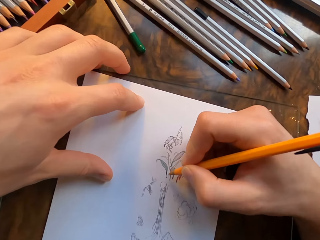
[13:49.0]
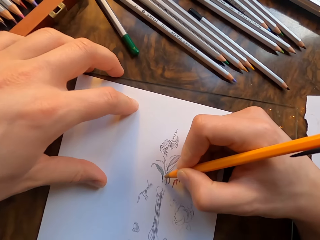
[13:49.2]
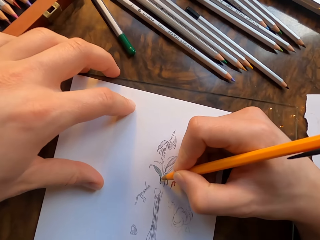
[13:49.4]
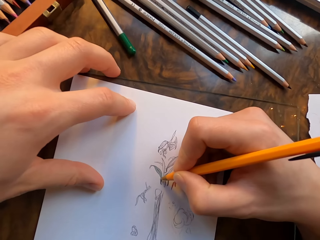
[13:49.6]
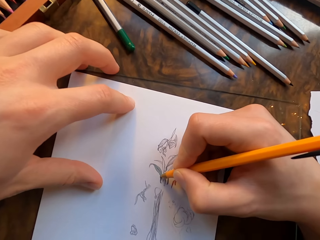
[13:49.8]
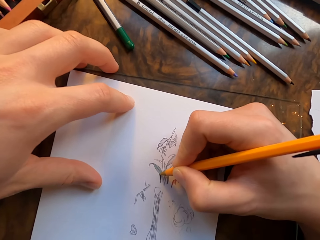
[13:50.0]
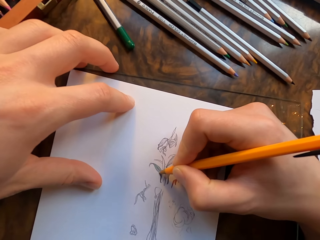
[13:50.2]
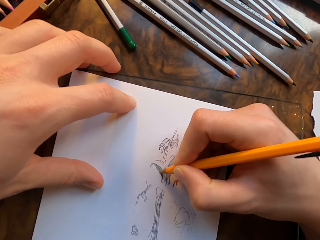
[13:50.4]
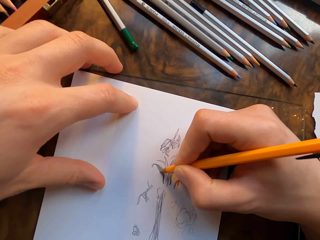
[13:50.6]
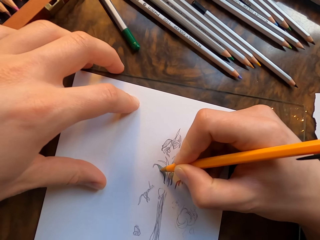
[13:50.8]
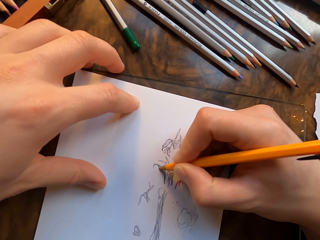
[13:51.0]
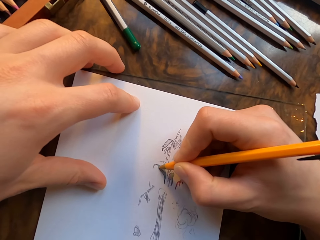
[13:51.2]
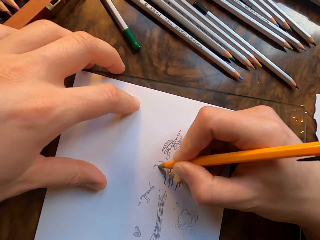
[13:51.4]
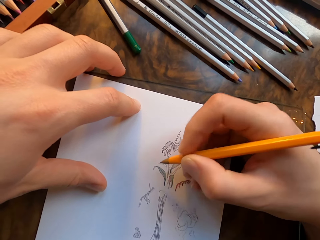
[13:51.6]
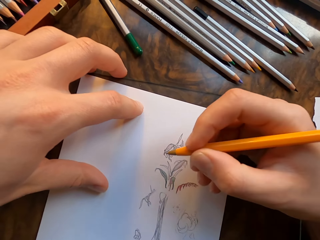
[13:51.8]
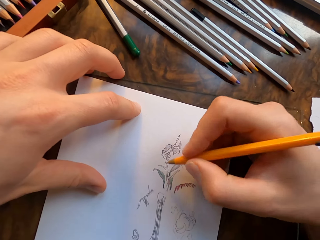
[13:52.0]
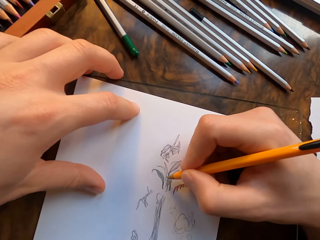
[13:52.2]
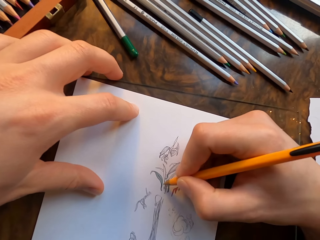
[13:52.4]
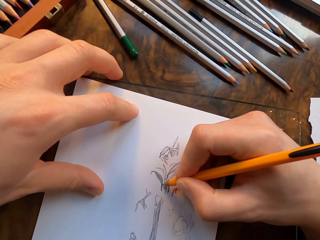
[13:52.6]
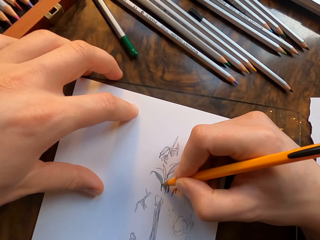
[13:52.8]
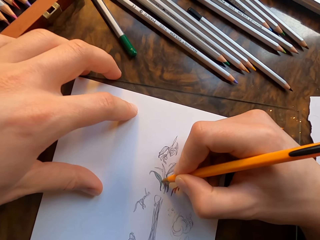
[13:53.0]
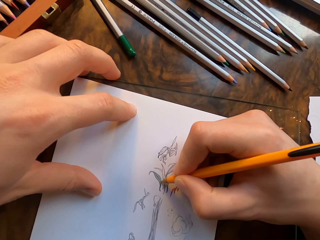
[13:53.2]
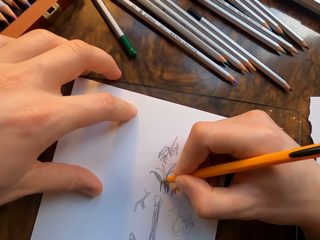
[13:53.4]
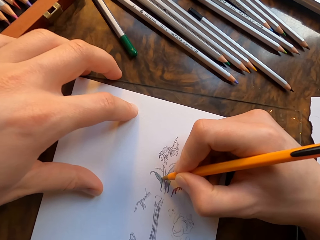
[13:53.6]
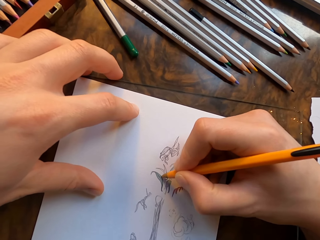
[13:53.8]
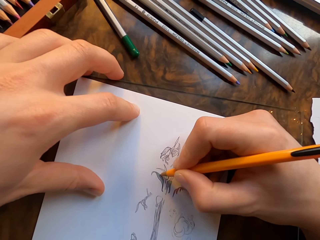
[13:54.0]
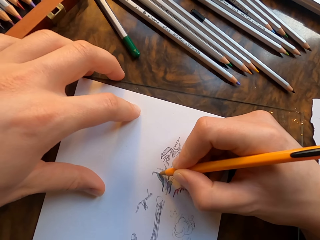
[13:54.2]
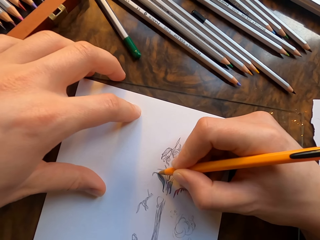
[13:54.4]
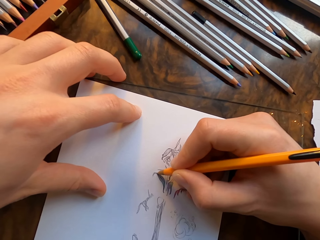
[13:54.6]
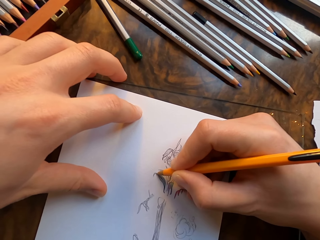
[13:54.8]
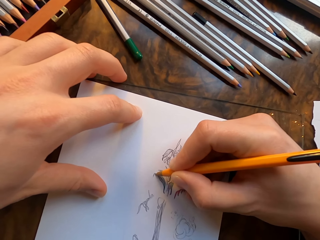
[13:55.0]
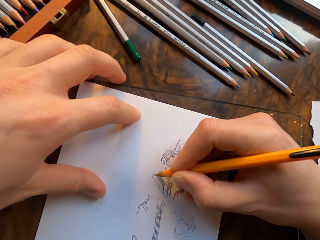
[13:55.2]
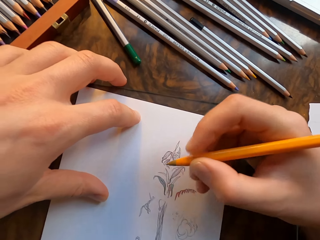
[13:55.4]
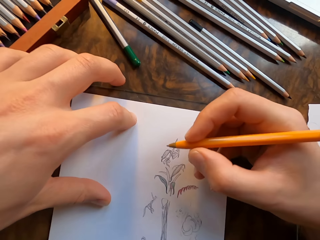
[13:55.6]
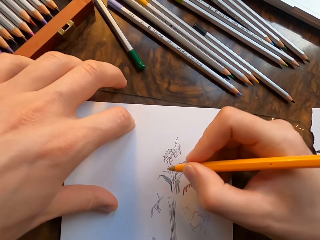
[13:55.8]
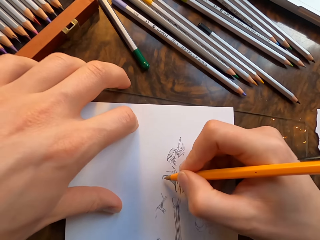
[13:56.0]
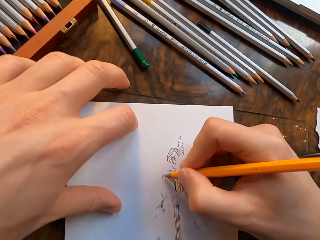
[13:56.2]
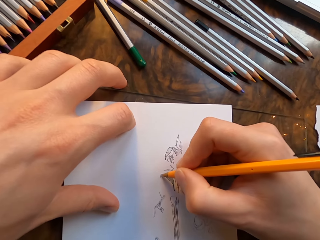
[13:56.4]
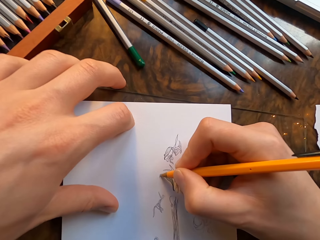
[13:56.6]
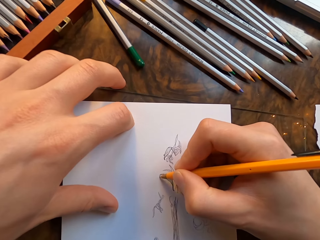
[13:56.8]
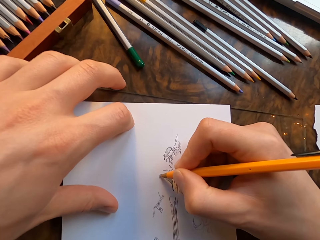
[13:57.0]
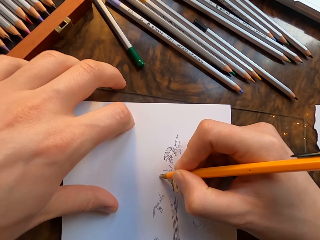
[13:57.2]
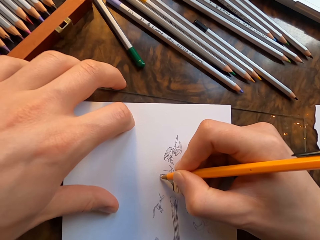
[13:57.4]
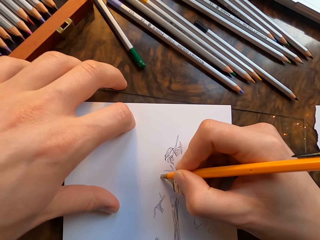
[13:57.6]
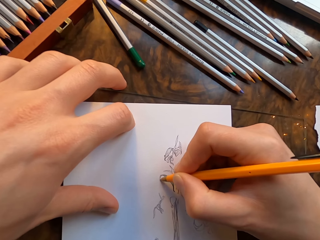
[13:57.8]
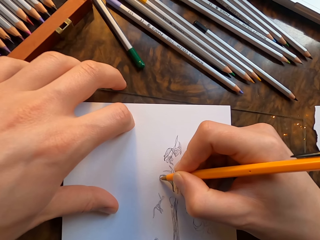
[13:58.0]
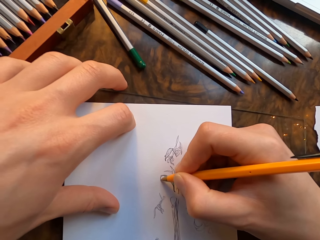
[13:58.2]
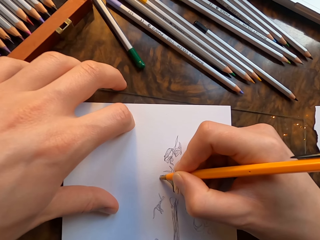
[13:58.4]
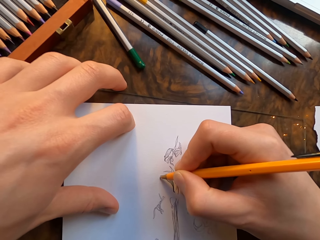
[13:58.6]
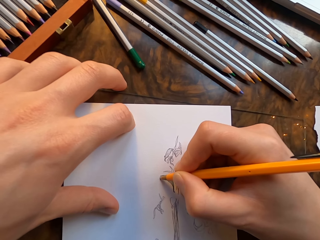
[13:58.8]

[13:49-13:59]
The camera wearer draws on the drawing paper with the drawing pen in his hand. He moves the drawing paper with his left hand. He draws on the drawing paper with the pen in his hand.

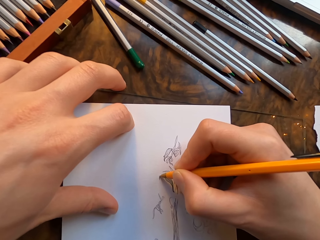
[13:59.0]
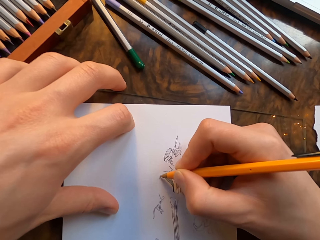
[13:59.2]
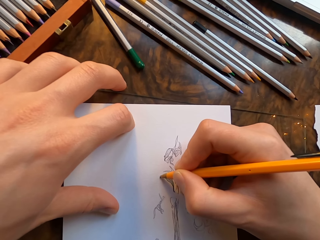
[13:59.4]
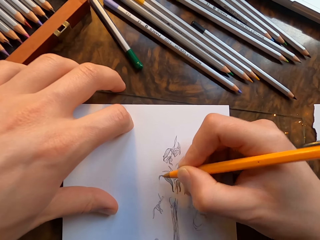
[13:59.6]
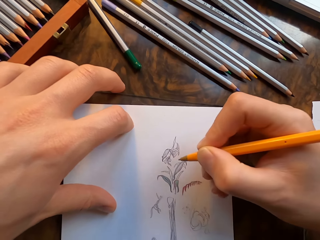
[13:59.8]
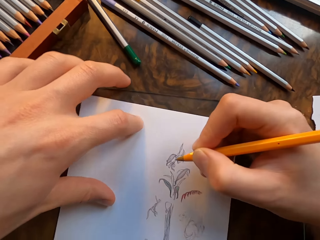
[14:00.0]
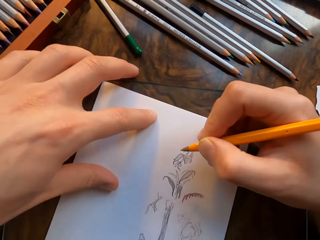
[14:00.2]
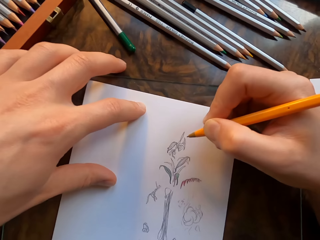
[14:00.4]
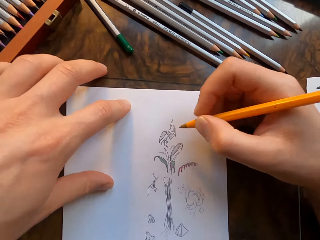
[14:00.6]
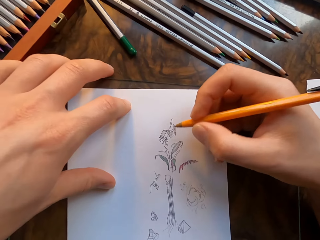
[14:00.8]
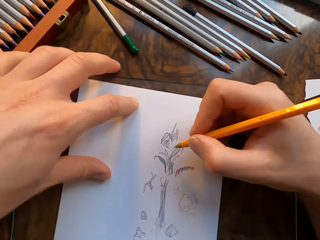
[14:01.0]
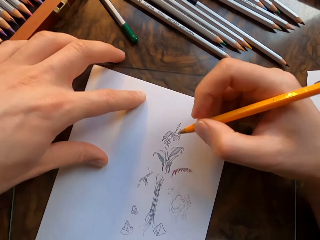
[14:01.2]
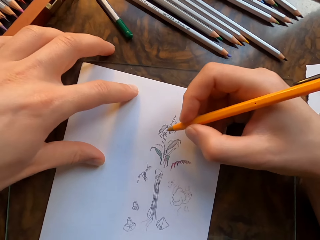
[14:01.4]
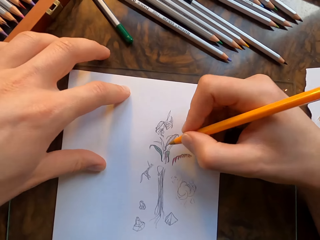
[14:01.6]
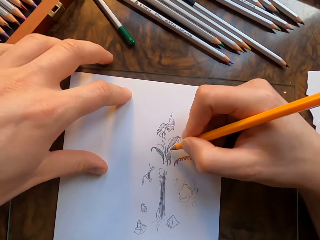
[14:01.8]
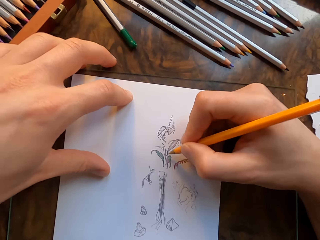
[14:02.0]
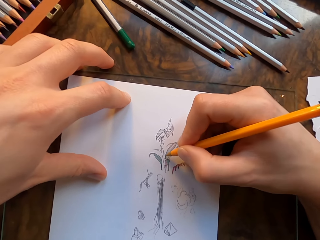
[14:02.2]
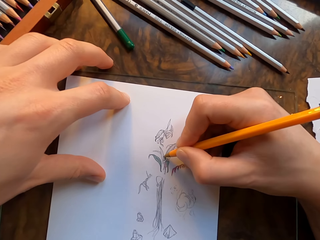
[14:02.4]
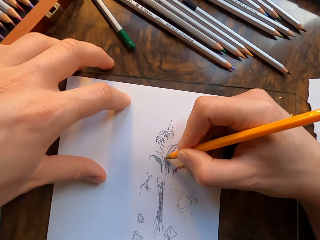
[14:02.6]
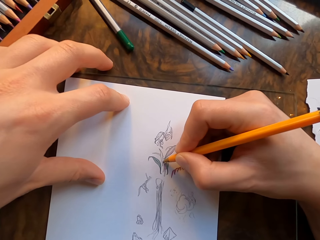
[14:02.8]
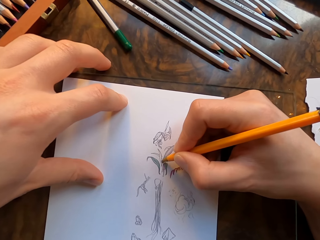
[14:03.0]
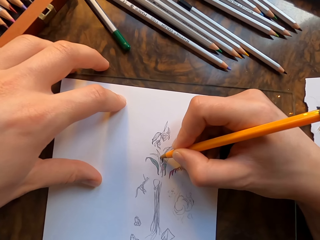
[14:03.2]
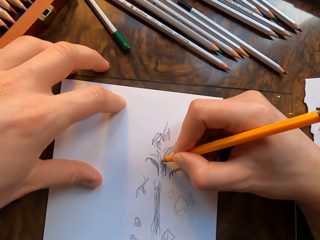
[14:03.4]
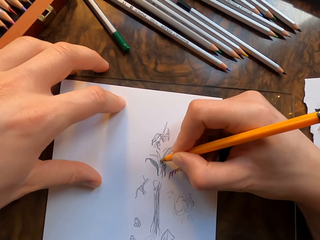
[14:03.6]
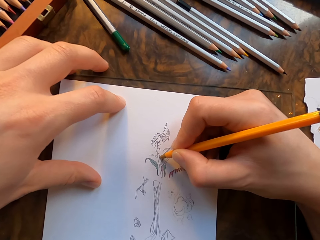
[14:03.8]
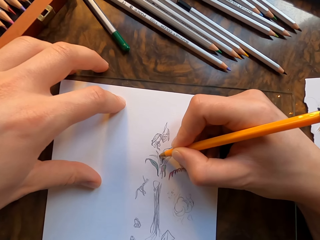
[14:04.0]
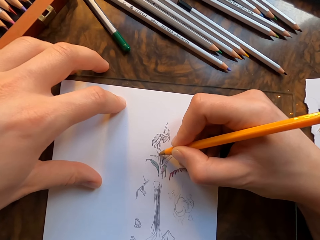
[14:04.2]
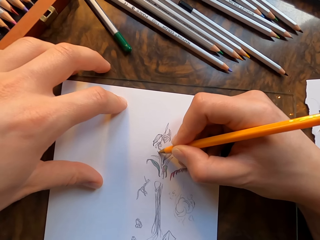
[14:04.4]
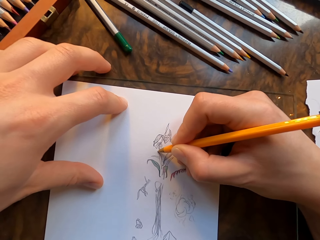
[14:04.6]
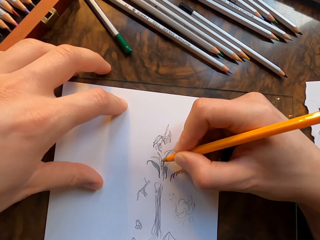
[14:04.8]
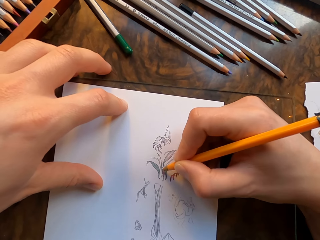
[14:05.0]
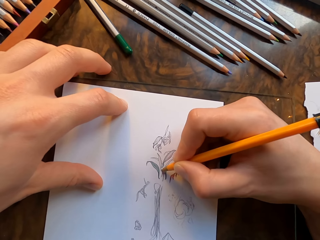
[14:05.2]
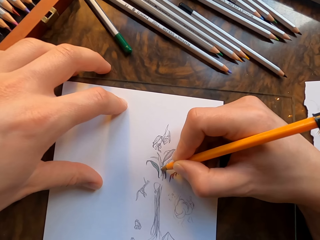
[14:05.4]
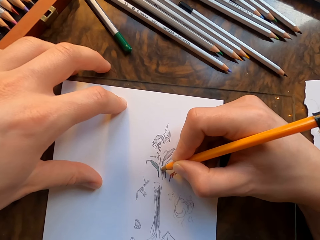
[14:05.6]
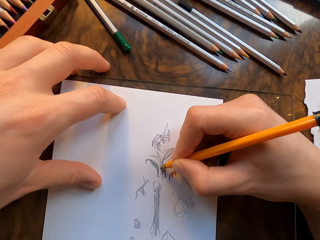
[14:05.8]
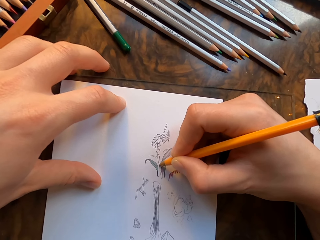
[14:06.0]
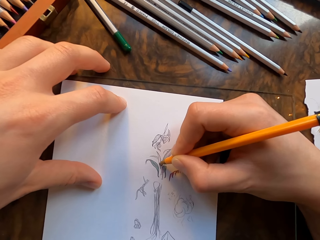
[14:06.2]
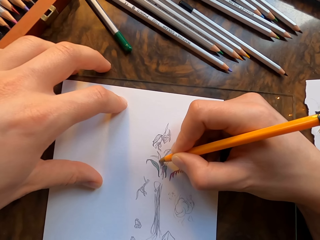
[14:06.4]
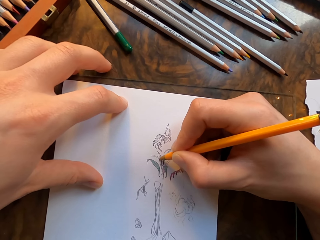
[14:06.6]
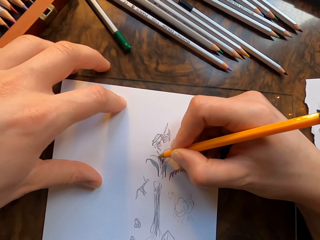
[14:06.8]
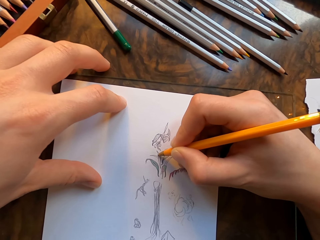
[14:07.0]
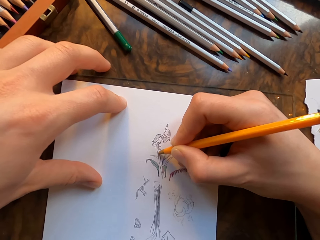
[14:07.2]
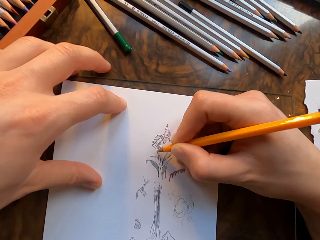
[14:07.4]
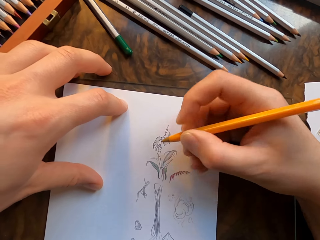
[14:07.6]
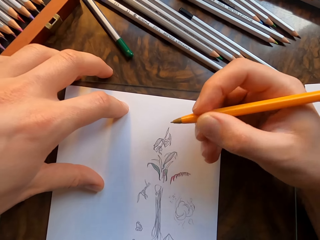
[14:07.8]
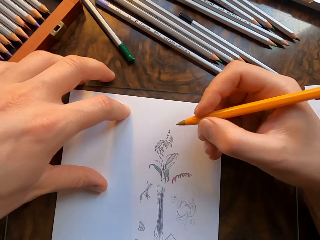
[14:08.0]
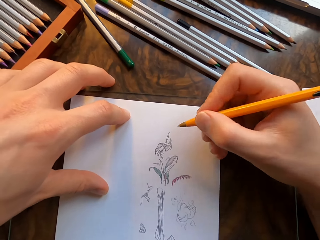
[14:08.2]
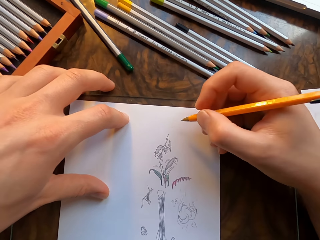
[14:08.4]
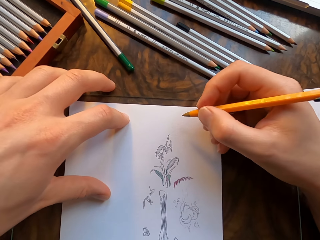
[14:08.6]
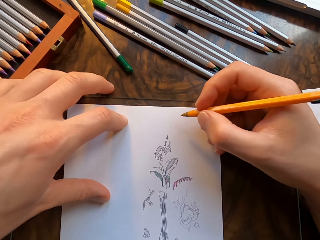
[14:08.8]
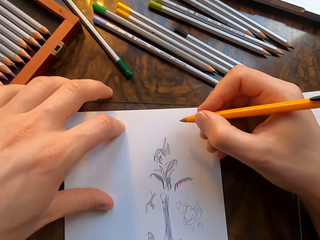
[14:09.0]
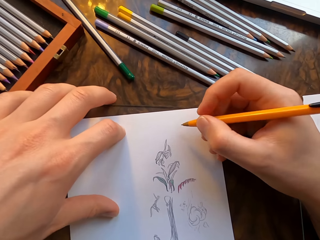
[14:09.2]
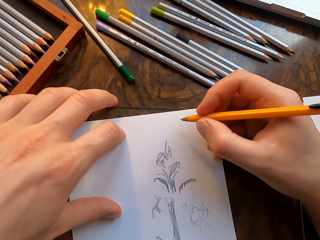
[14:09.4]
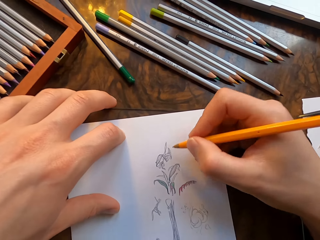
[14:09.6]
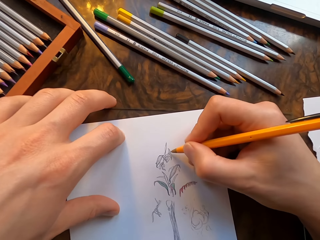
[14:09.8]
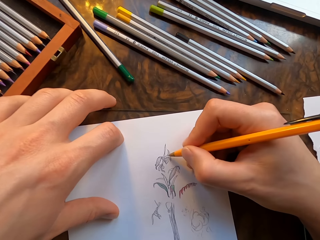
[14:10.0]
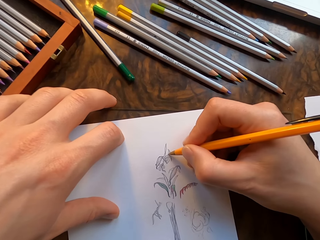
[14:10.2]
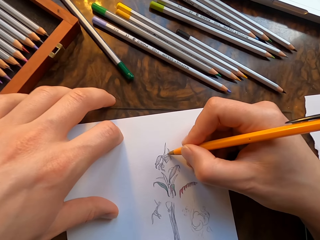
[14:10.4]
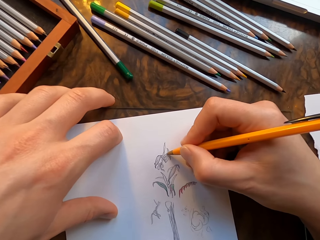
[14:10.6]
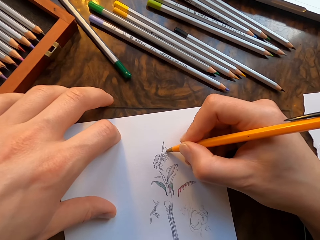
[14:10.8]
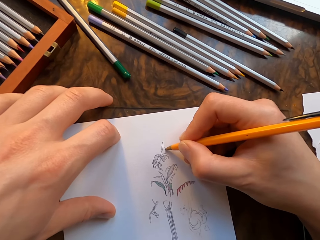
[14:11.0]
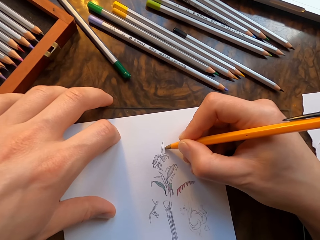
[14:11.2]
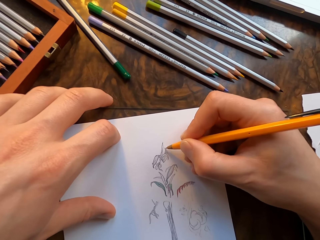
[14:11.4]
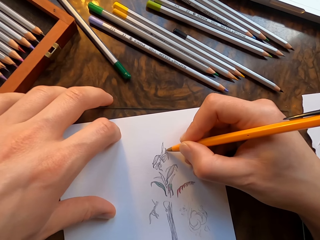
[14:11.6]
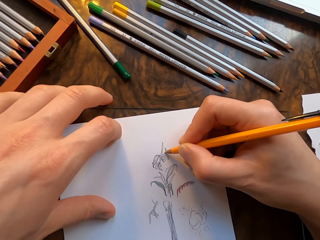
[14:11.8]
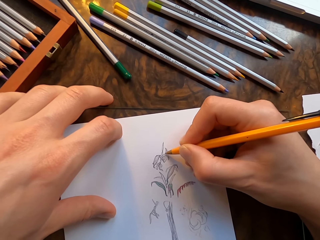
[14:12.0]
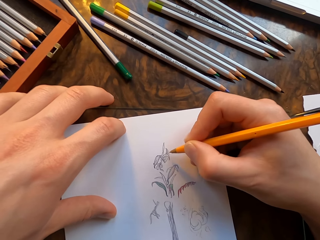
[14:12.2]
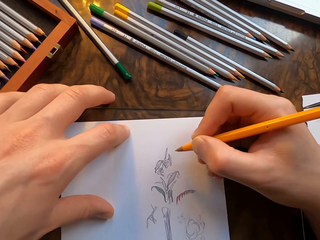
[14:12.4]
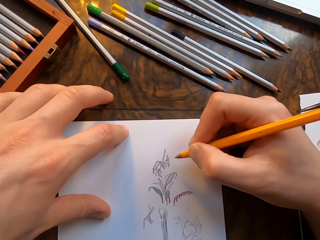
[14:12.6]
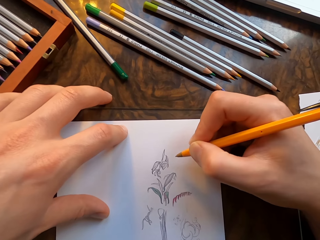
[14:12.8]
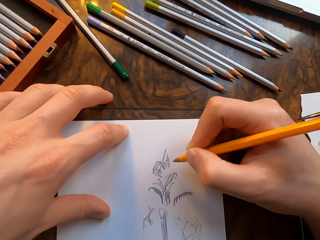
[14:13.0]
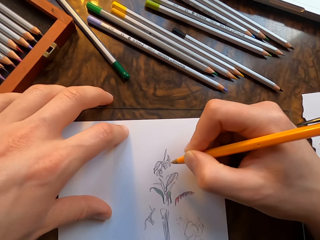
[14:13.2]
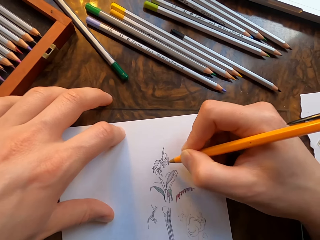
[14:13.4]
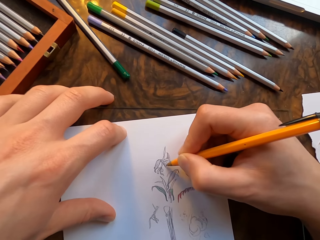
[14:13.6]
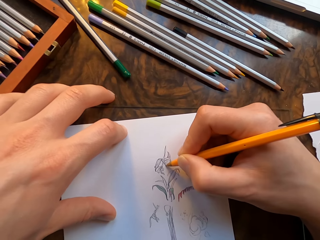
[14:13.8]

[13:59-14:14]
The camera wearer moves the drawing paper with his left hand. He draws on the drawing paper with the pen in his hand. He lifts the pen. He moves the drawing paper with his left hand. He draws on the drawing paper with the pen in his hand.
